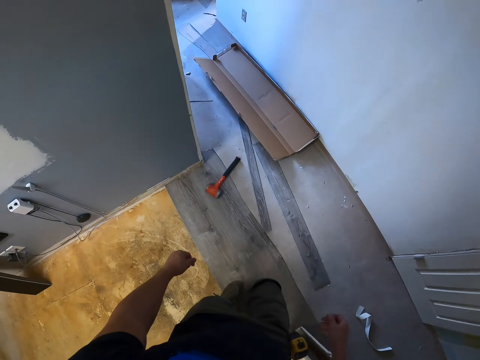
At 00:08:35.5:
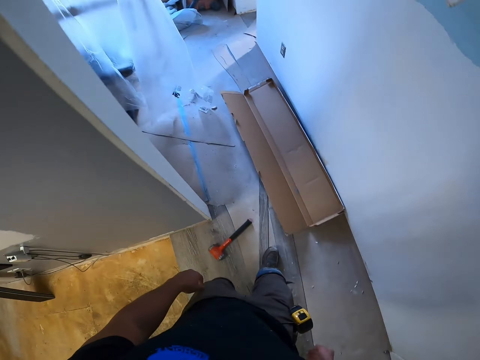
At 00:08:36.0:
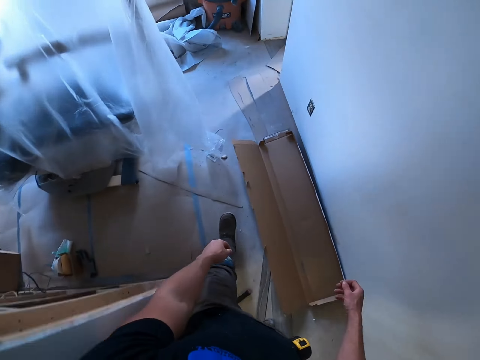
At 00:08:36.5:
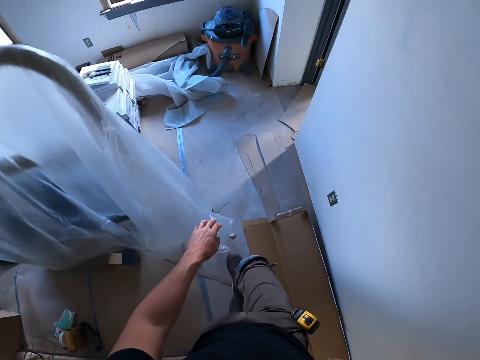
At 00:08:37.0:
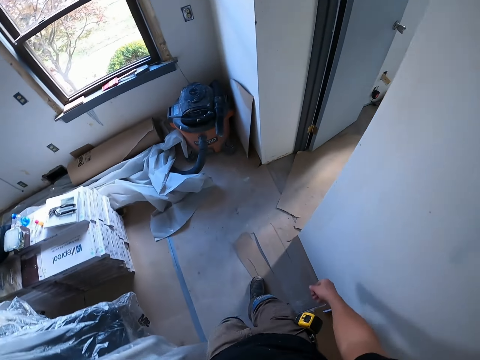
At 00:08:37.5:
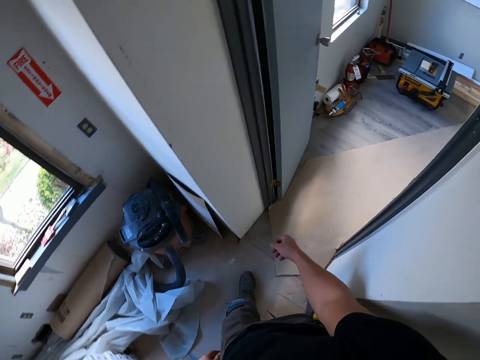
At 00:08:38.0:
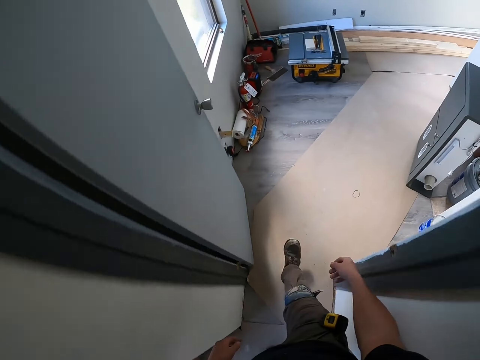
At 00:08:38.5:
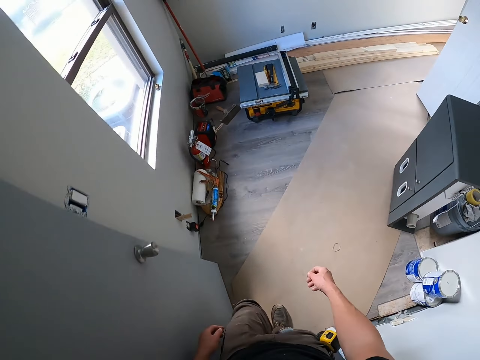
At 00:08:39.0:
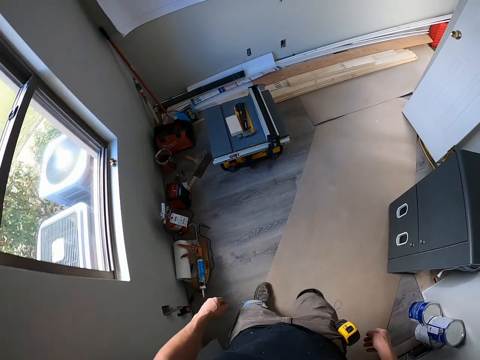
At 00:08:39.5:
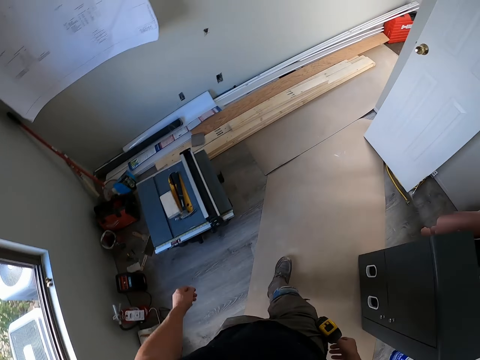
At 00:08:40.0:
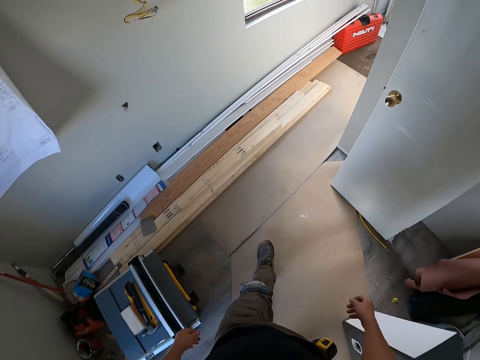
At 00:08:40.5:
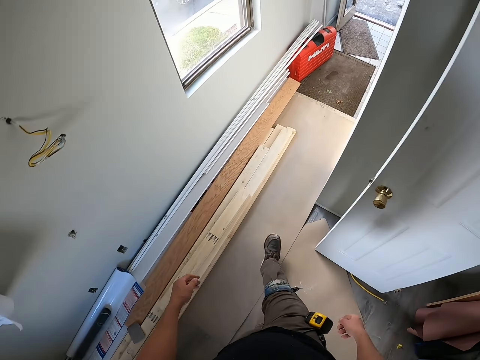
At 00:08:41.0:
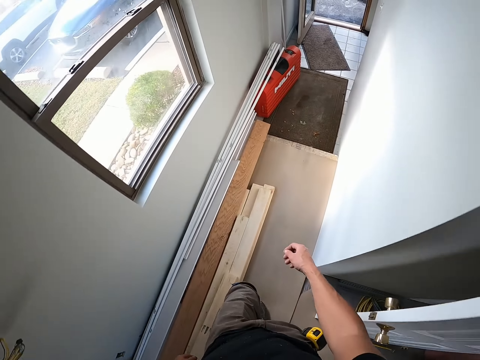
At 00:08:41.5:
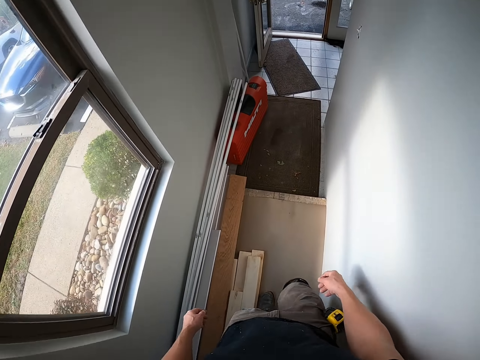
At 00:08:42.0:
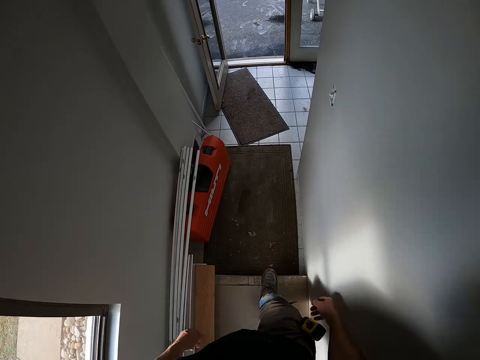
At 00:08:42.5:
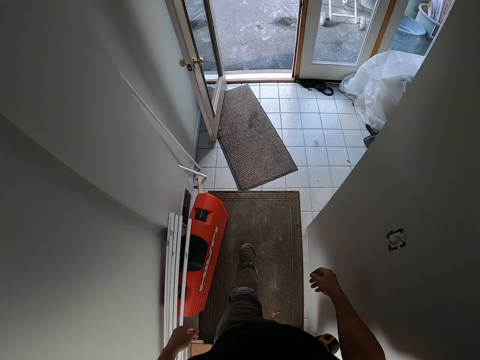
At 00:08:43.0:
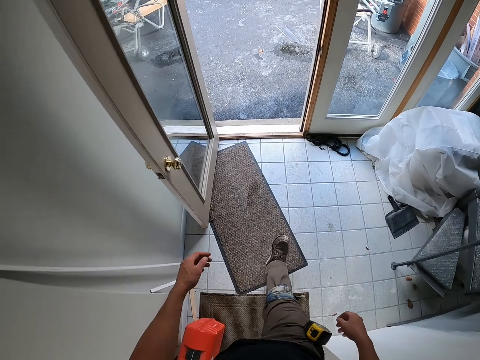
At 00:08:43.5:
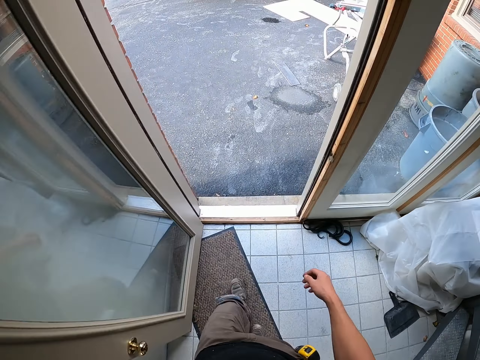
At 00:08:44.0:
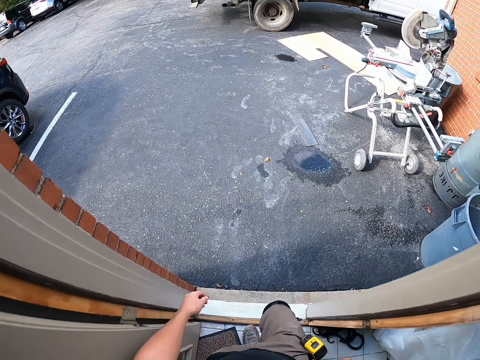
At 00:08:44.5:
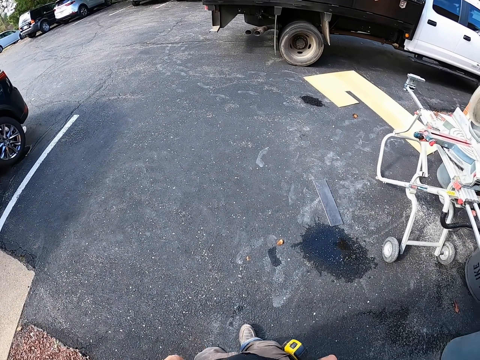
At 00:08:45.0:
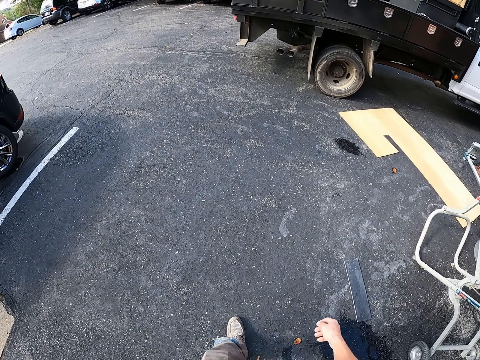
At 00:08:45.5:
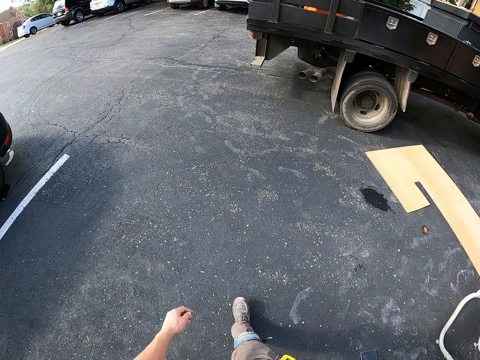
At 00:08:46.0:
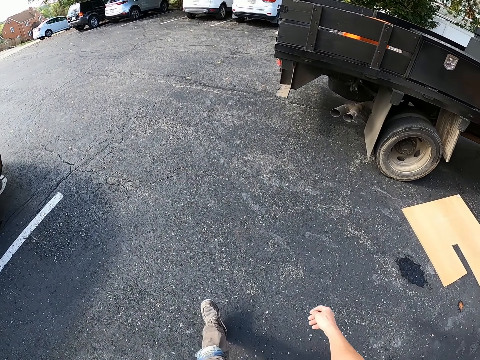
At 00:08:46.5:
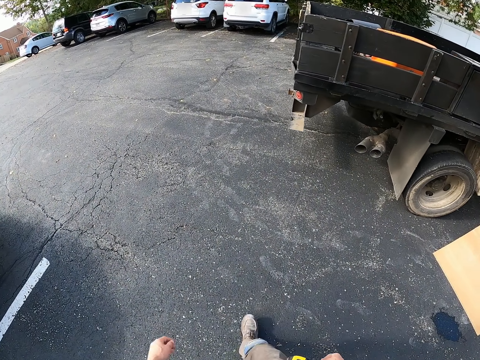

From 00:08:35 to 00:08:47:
The camera wearer walks out of the house.

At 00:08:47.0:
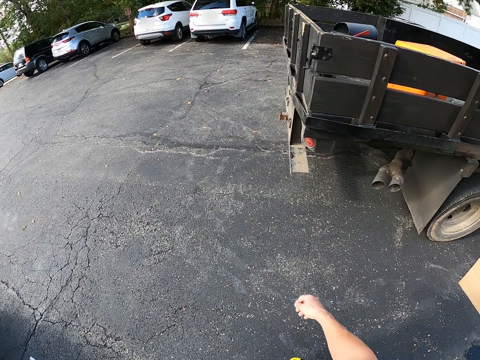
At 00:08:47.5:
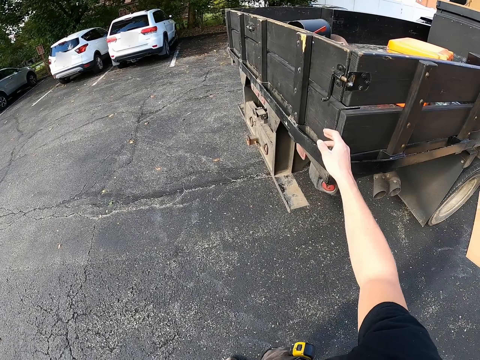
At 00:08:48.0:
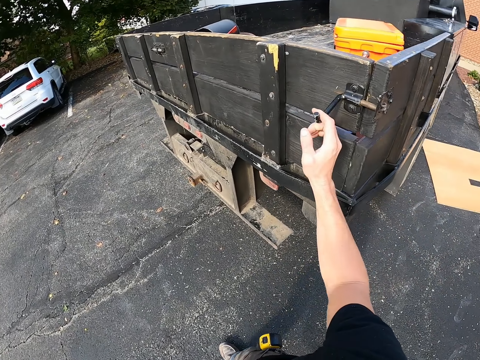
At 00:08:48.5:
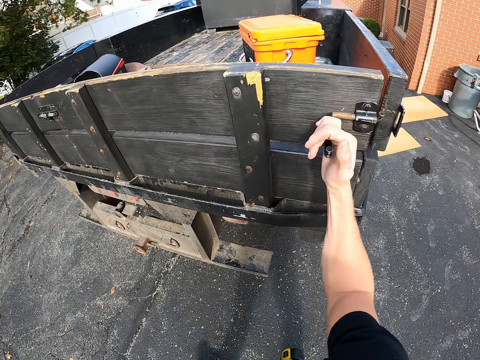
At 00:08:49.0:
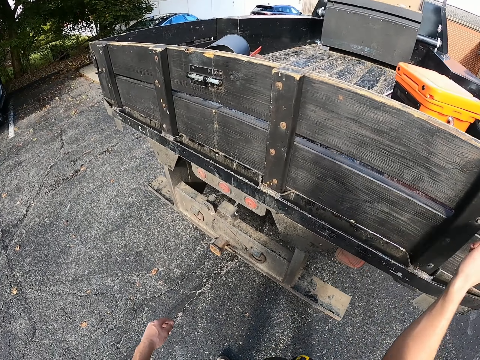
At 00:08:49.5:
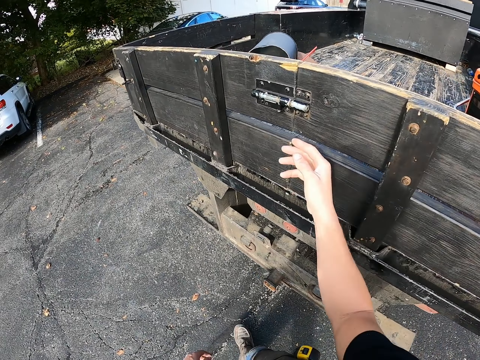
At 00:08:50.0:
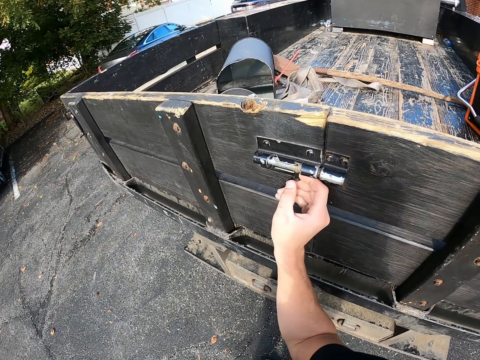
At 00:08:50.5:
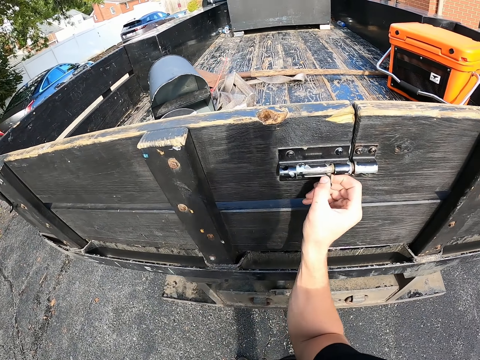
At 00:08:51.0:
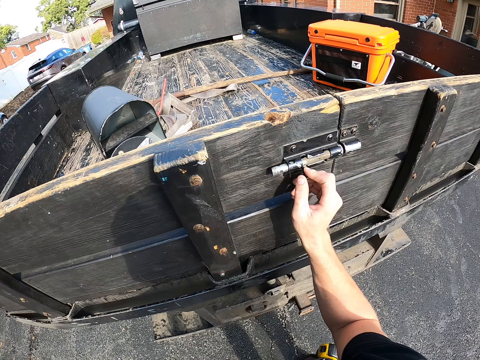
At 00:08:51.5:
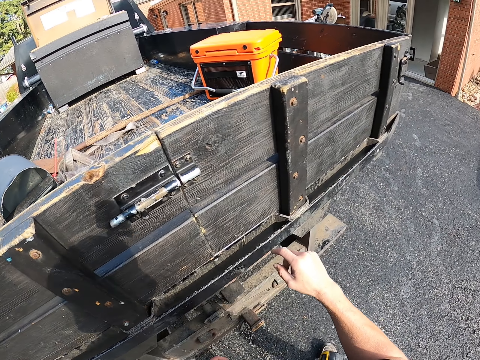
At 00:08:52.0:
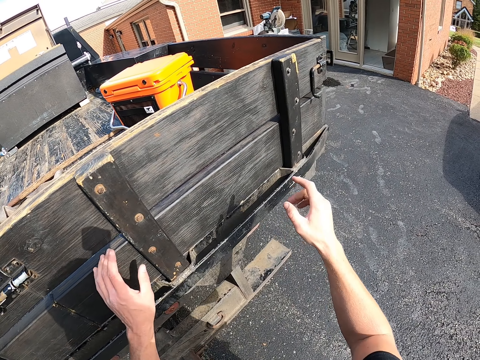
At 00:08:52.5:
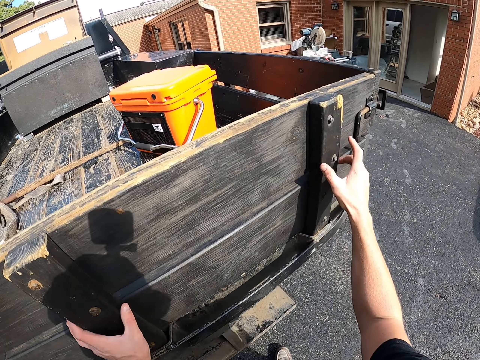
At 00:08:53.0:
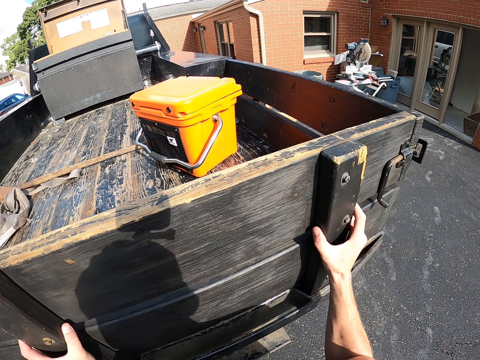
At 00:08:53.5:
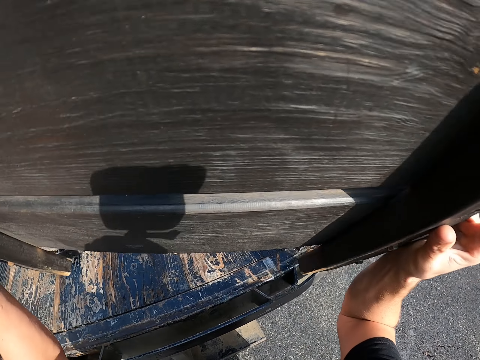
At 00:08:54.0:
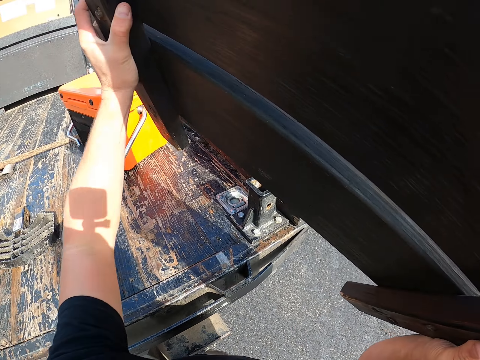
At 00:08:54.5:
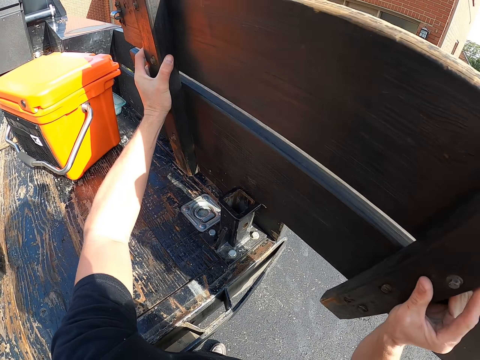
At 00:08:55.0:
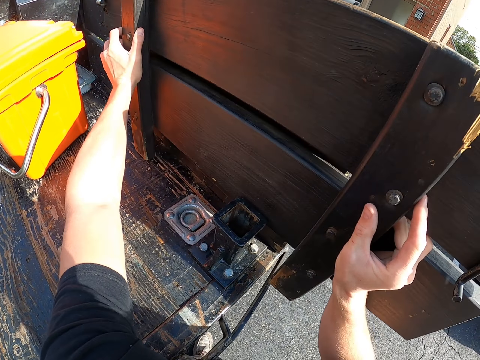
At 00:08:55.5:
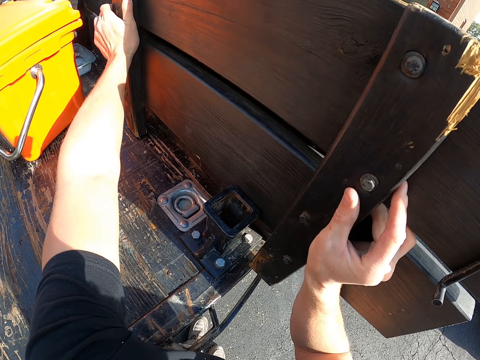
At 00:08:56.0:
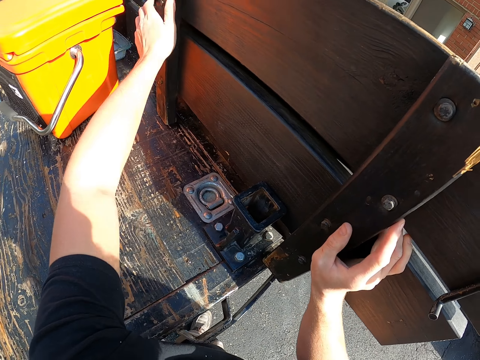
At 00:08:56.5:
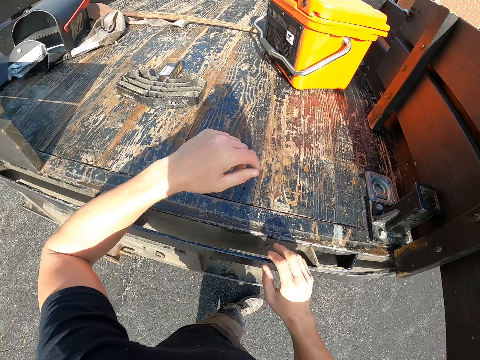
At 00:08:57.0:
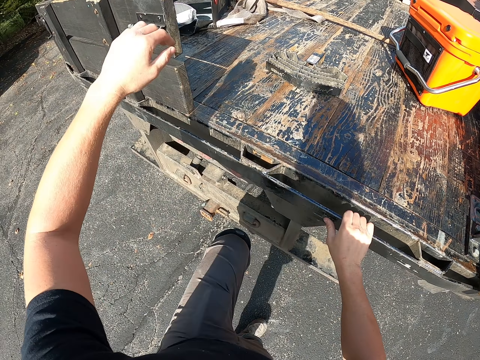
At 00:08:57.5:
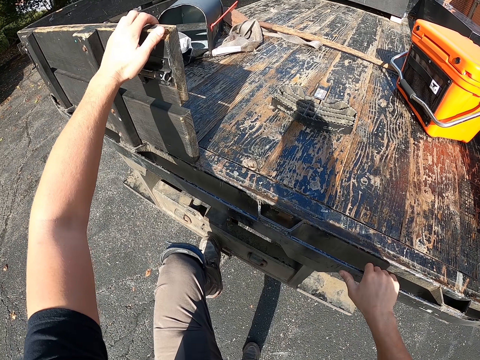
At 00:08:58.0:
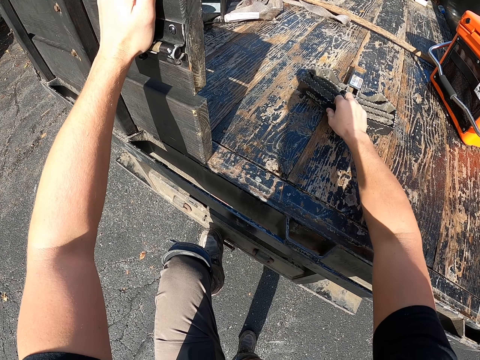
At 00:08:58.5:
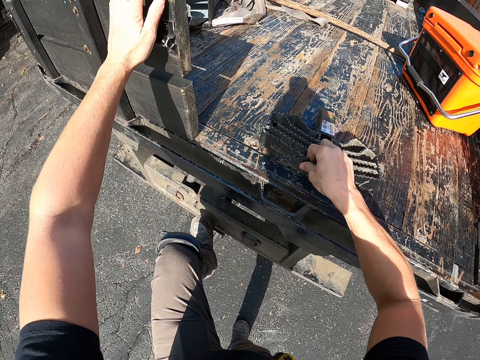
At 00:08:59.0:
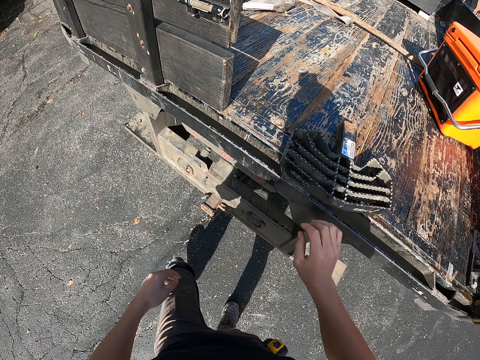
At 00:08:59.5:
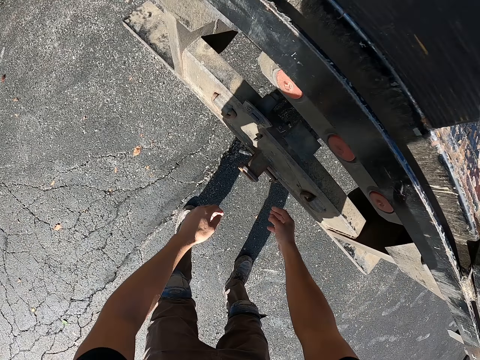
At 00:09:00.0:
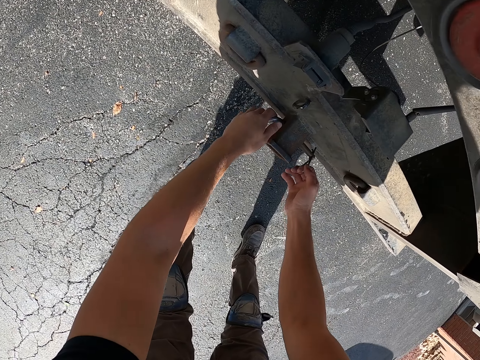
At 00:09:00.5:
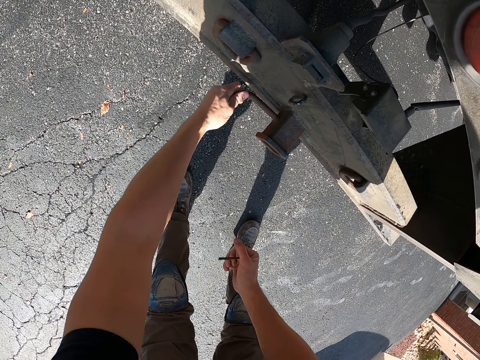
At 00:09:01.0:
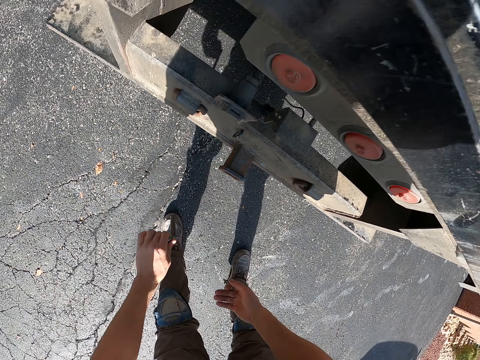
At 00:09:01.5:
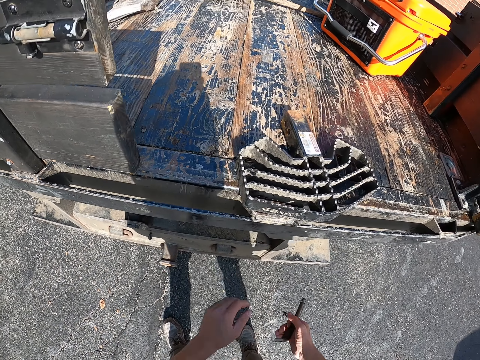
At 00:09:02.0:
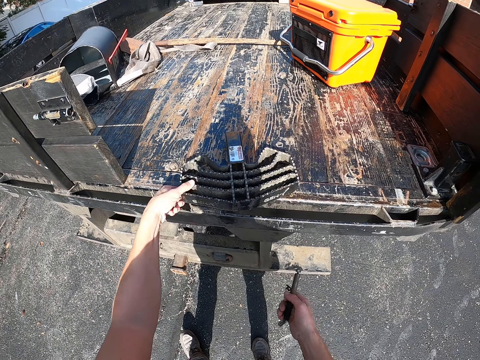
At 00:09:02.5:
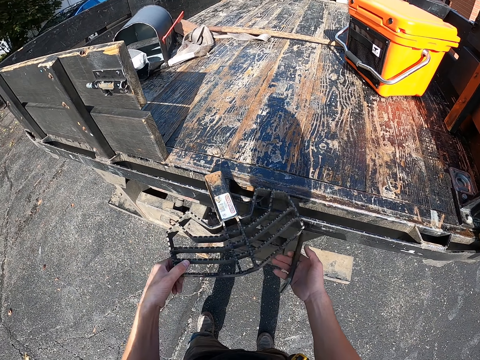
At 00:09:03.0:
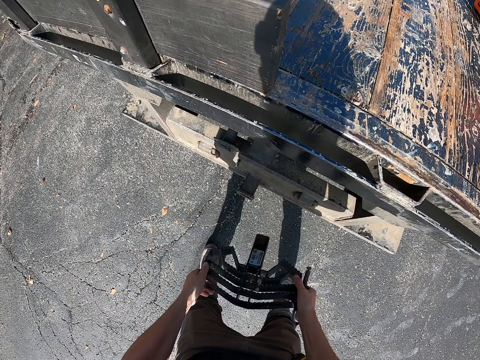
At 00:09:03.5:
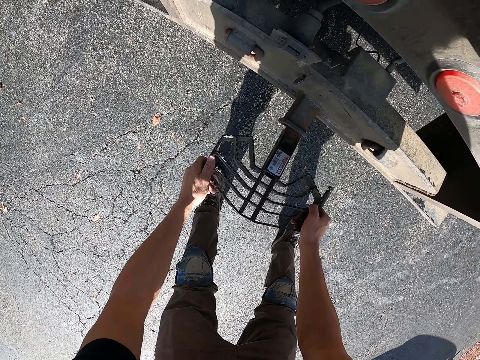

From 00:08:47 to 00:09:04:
The camera wearer opens the door lock with the right hand. They open the door lock with the right hand again. They lift the door with their hands. They put the door on the side of the lorry. They step on the lorry with the left hand. They pull the metal foot step with the right hand. They pull the wire with the right hand. They pull the lock with the left hand and pass the lock to the right hand. They pick up the metal foot step with the left hand. They hold the metal foot step with their hands.
